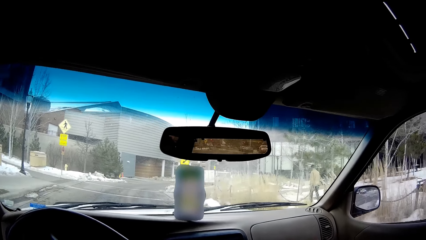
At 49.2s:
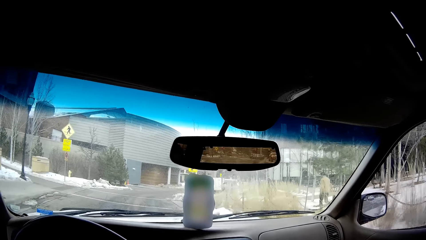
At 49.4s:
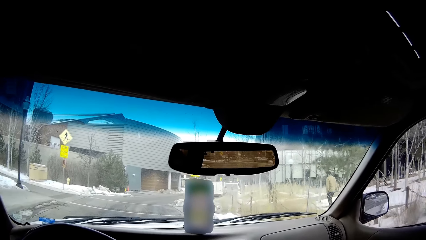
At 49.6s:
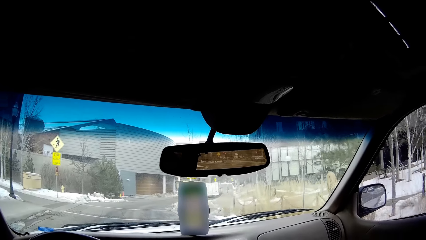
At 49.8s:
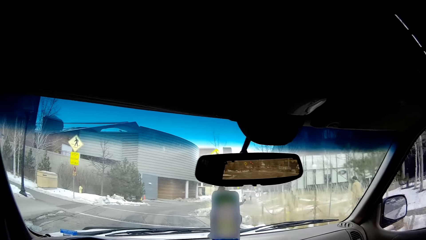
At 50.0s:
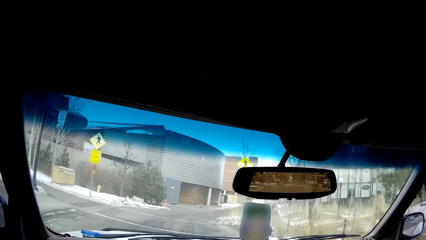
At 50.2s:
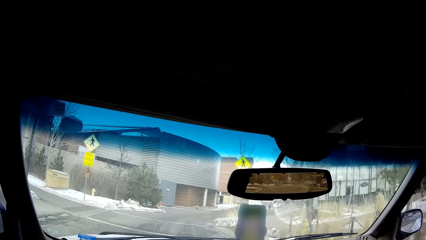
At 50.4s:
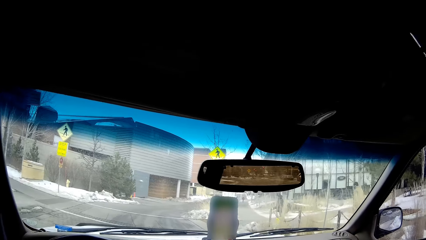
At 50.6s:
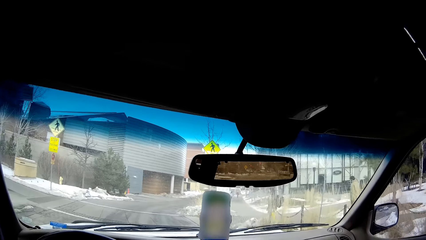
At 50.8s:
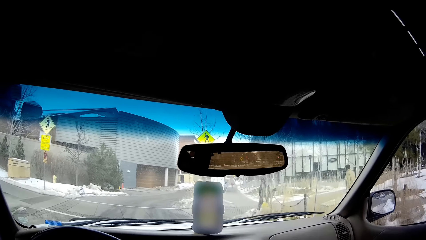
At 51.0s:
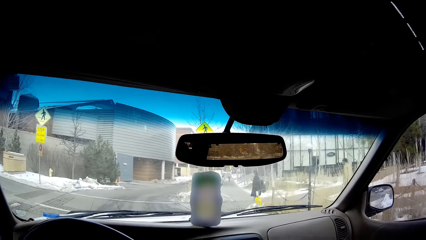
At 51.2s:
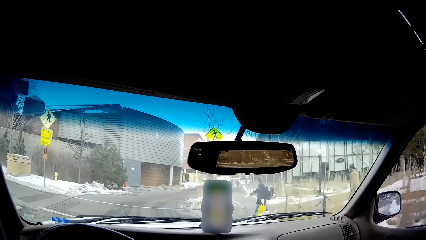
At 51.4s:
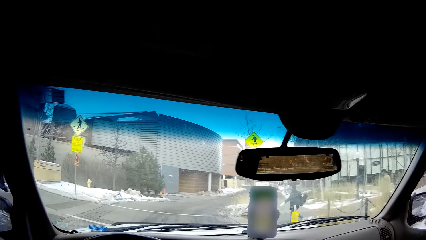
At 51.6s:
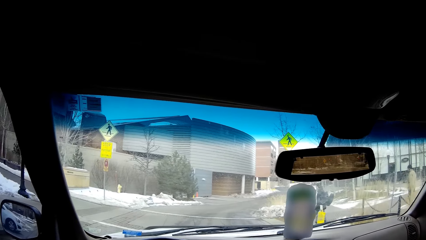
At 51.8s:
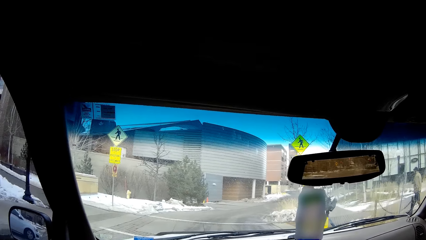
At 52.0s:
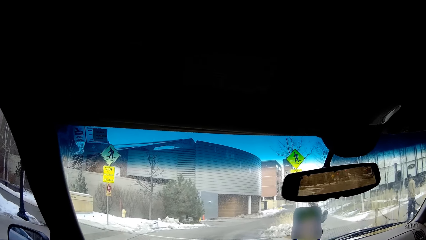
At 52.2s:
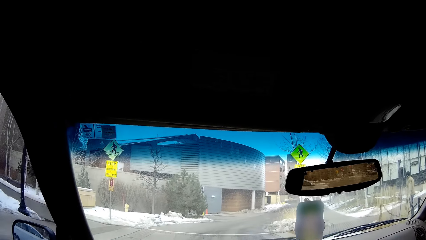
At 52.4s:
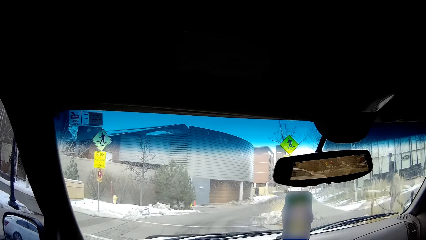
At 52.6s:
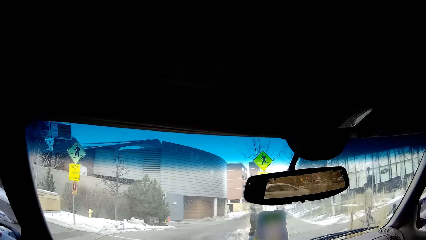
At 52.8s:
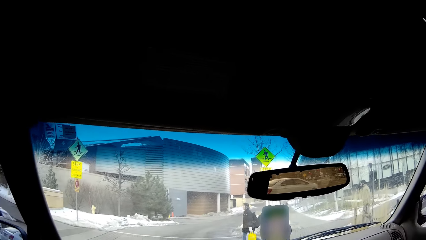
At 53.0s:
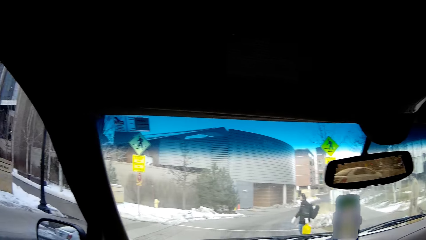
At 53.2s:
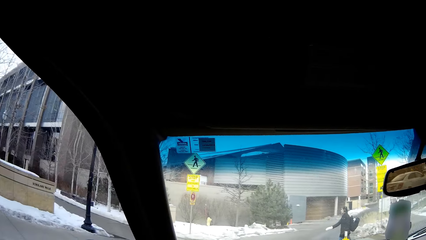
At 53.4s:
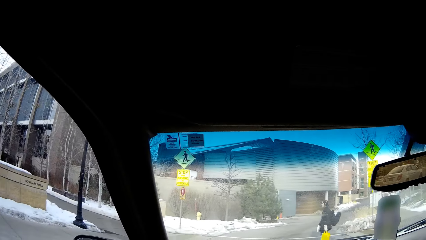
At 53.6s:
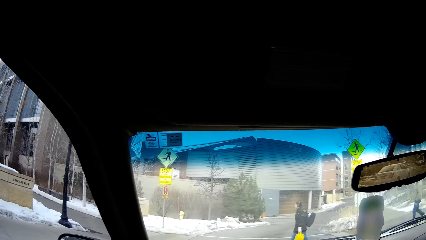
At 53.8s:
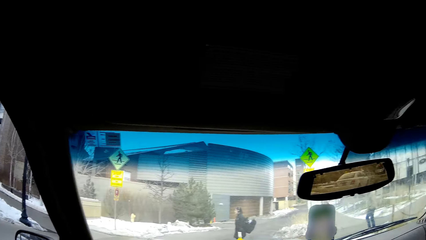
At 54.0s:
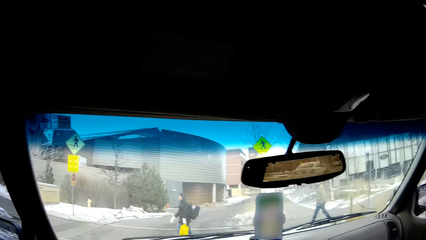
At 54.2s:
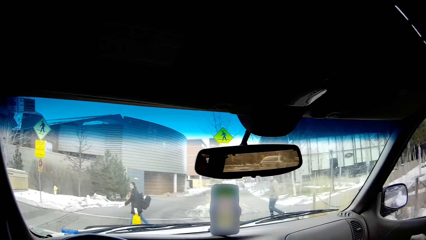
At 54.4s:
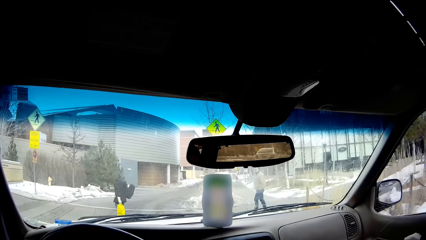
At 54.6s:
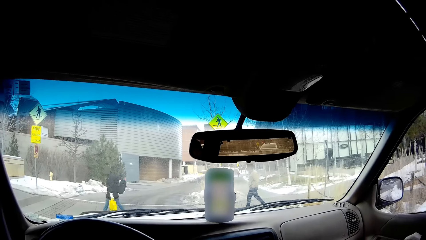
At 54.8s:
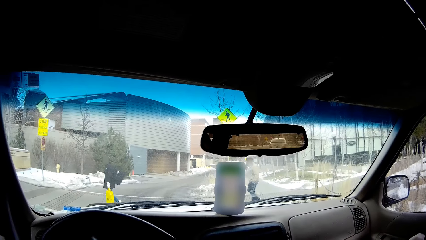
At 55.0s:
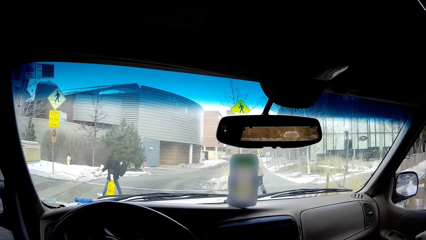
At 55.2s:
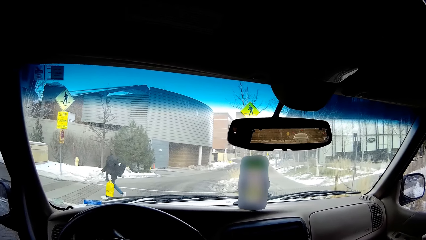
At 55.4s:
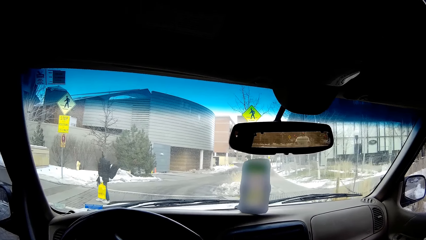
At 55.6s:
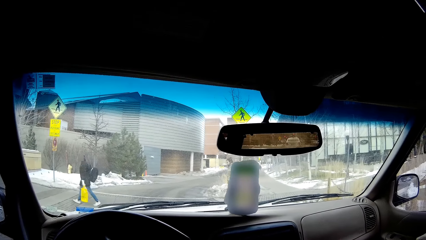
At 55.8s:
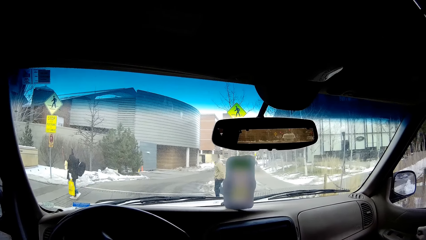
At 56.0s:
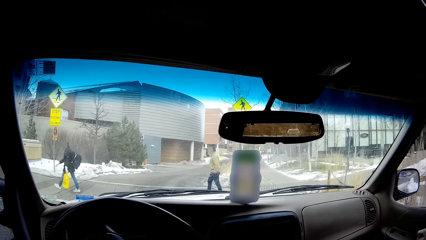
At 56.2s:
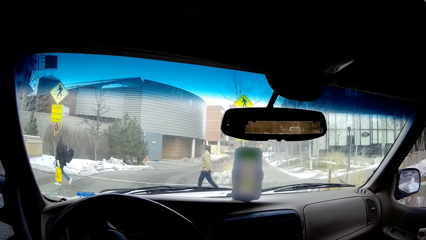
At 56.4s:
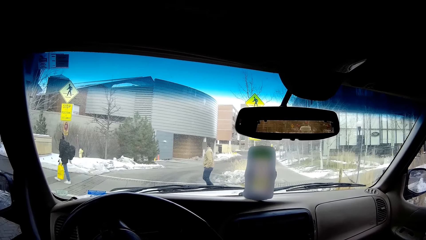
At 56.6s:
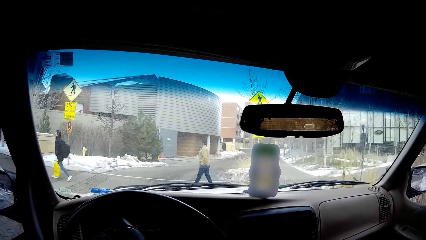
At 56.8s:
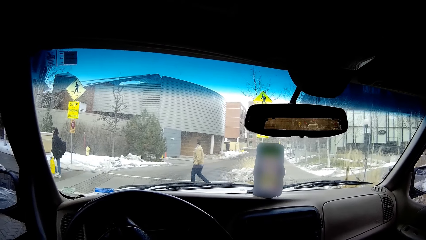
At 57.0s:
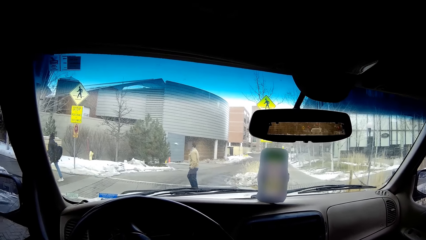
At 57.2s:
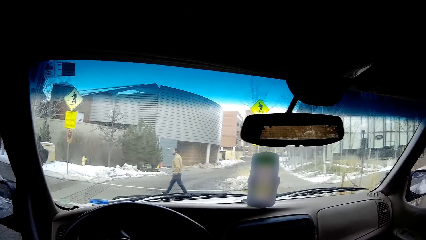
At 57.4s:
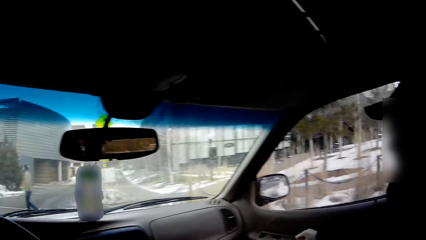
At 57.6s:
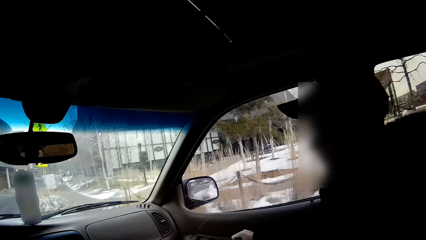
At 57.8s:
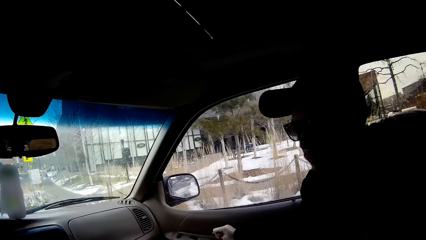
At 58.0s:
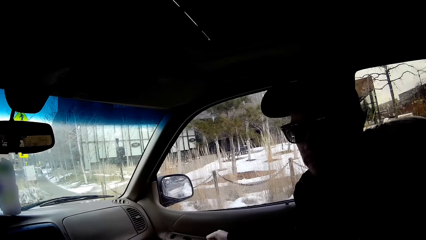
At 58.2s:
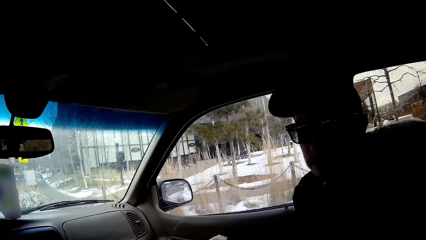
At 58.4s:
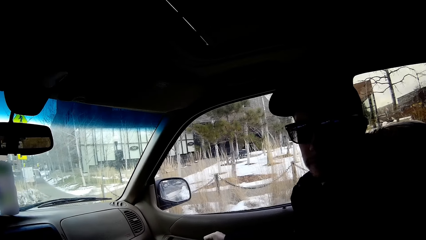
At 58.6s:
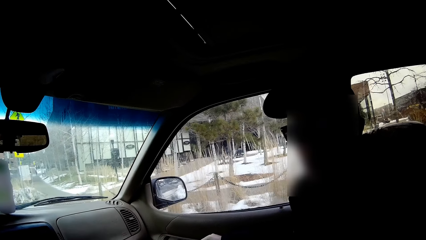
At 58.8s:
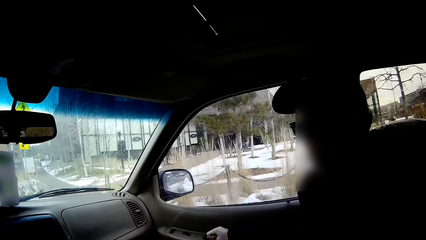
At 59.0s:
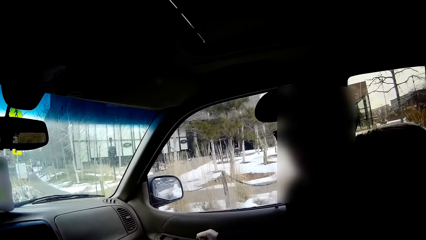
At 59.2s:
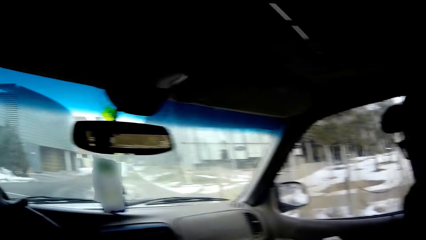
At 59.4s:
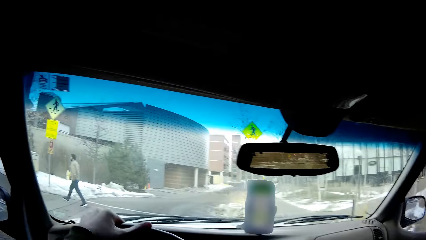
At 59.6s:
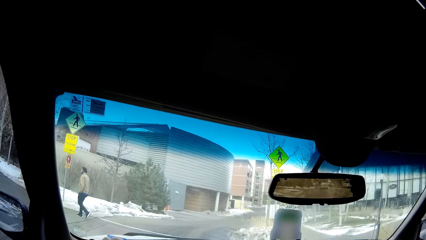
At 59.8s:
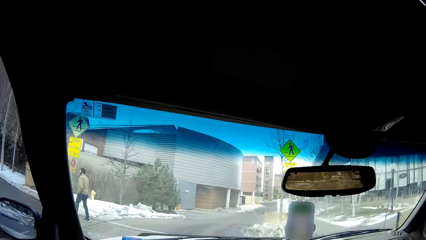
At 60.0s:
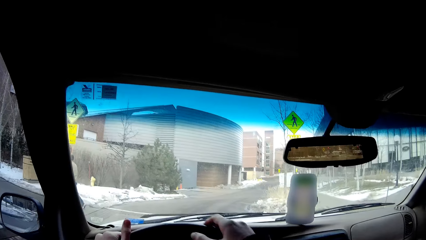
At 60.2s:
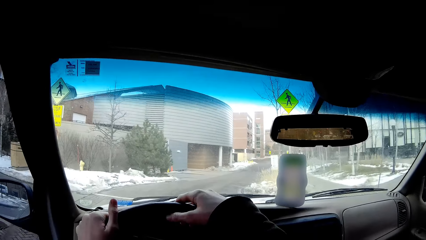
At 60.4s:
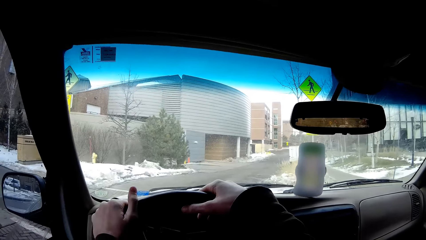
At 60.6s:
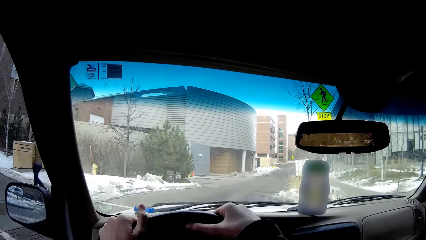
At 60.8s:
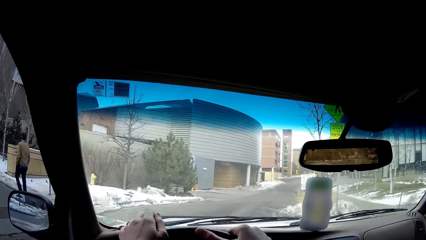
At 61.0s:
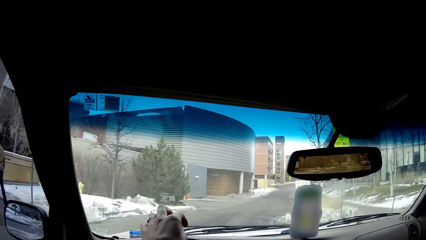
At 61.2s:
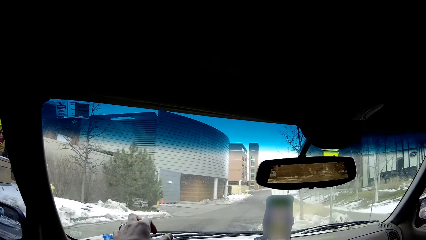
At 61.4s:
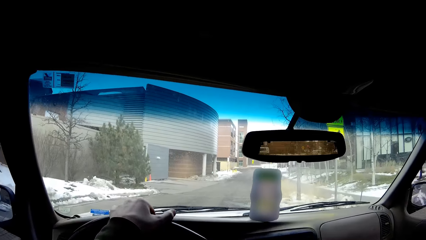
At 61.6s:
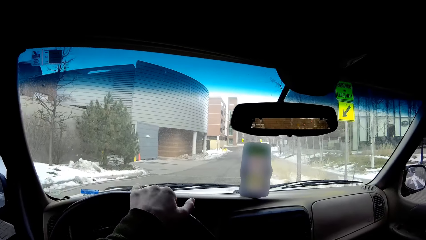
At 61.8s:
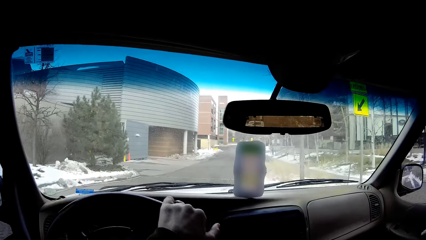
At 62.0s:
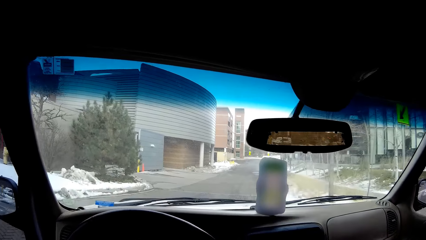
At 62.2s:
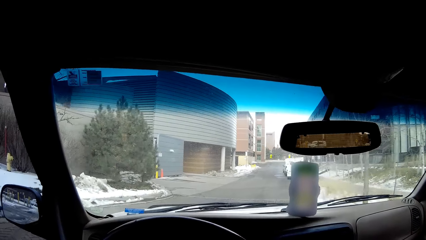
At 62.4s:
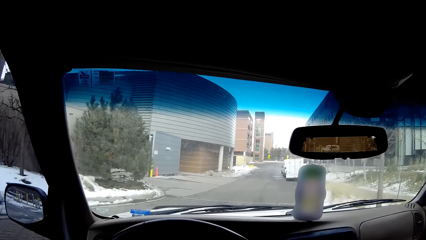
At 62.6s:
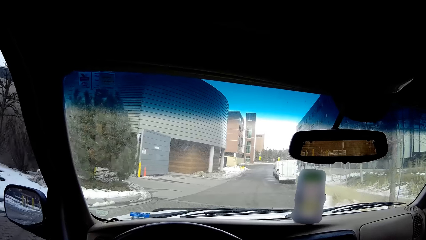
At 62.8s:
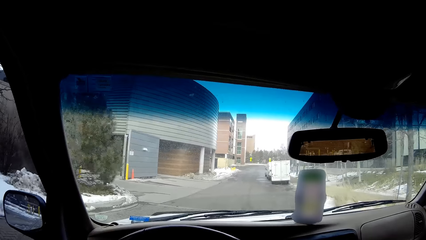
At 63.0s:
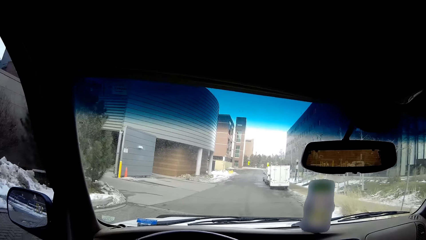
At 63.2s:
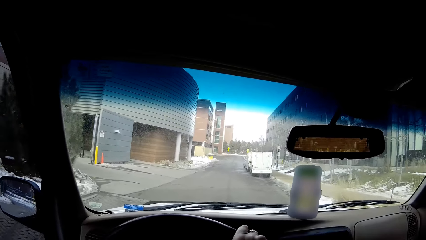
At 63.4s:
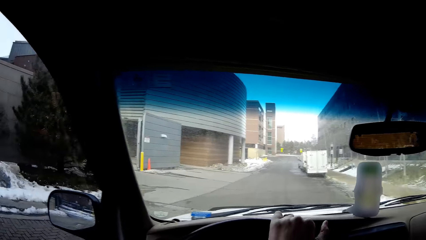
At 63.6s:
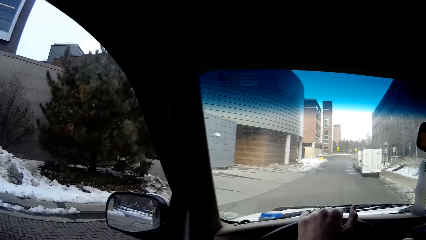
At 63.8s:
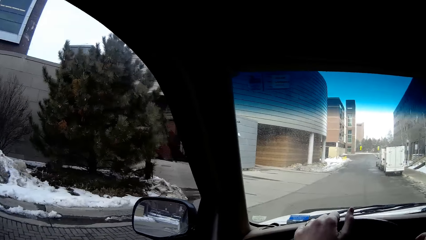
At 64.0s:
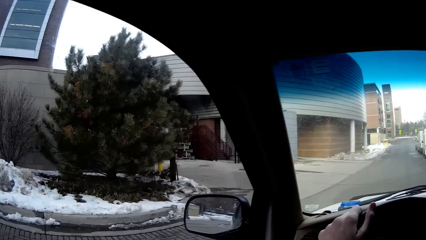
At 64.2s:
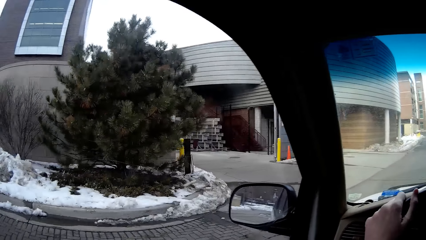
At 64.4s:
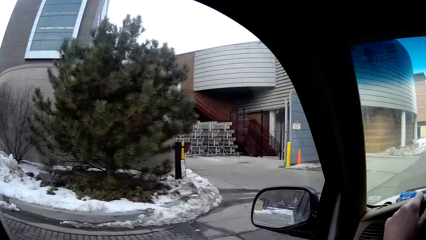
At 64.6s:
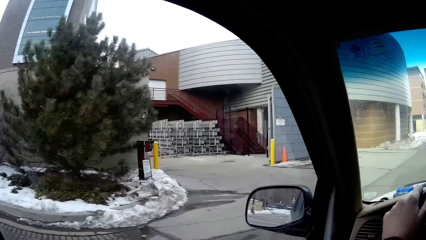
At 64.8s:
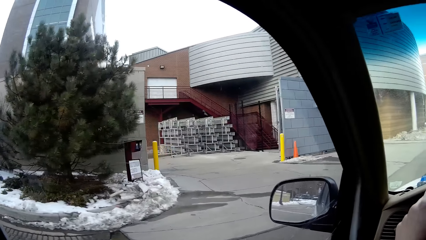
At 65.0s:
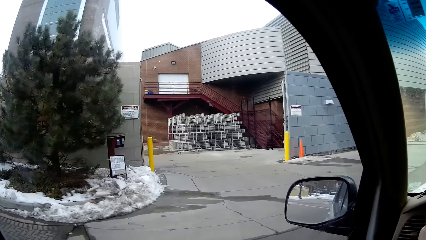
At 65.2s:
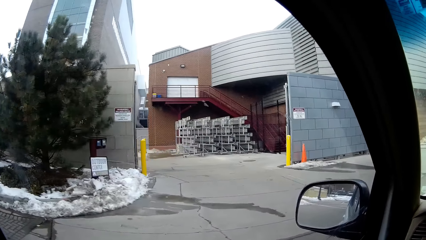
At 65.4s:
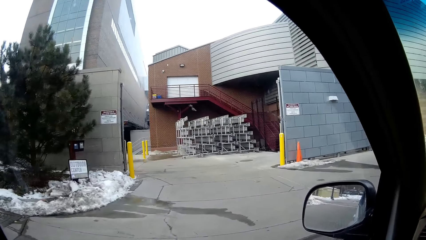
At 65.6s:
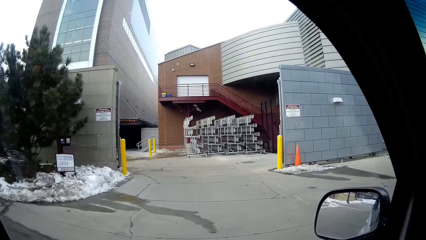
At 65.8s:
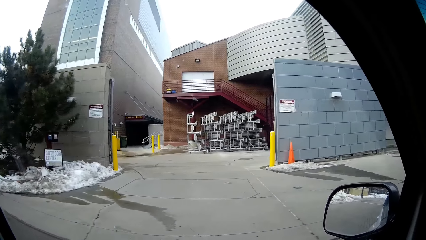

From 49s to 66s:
A woman crosses the road. A man crosses the road. The camera wearer looks around the car. They look at another man. They drive a car on the road. They look around the street.
